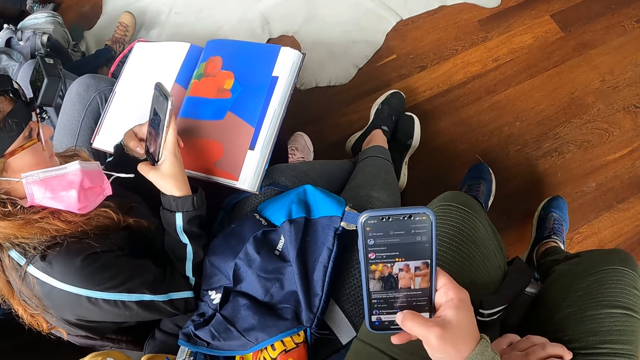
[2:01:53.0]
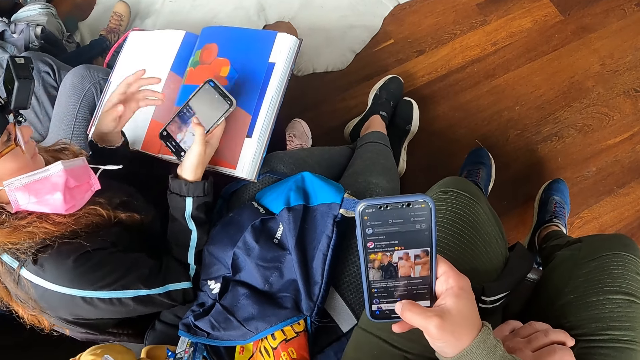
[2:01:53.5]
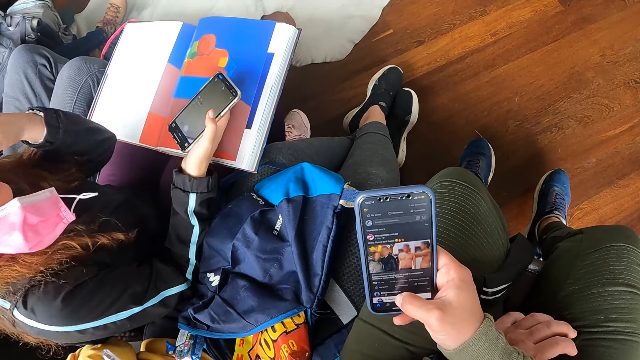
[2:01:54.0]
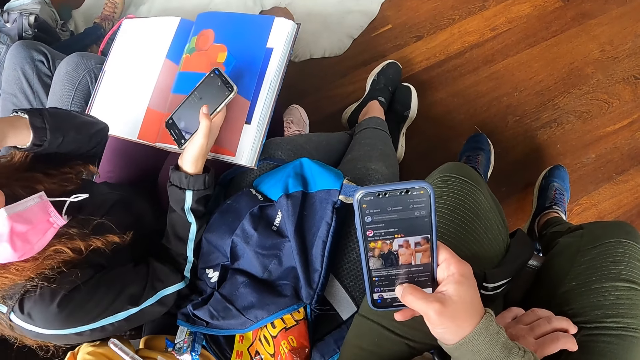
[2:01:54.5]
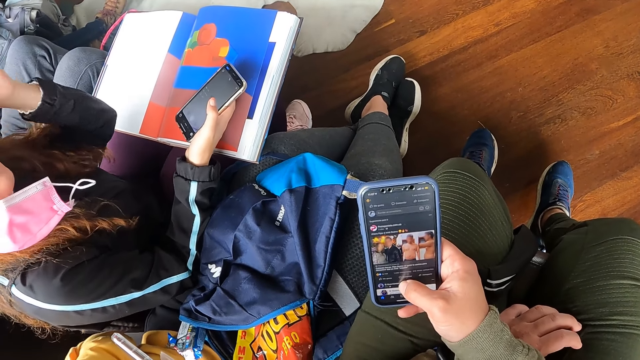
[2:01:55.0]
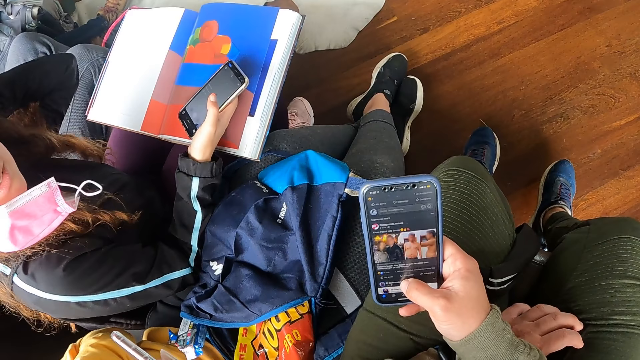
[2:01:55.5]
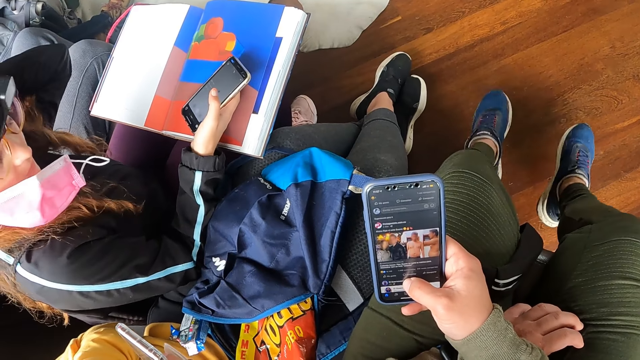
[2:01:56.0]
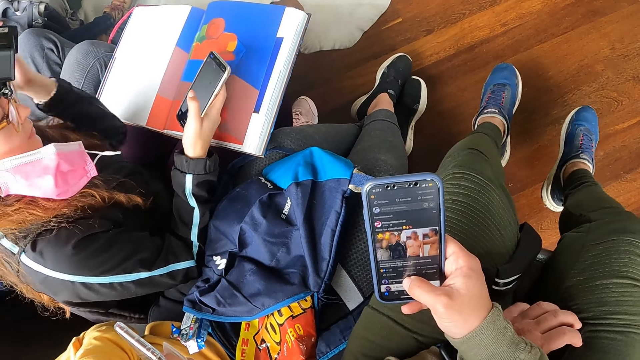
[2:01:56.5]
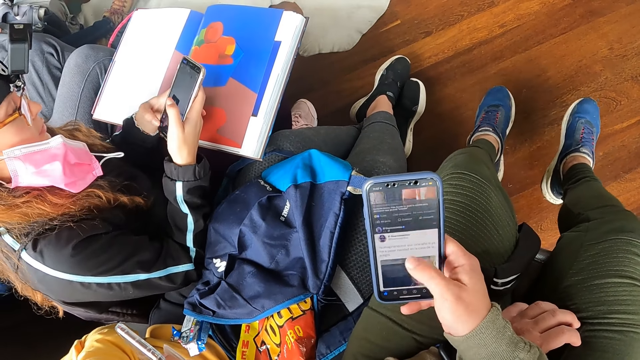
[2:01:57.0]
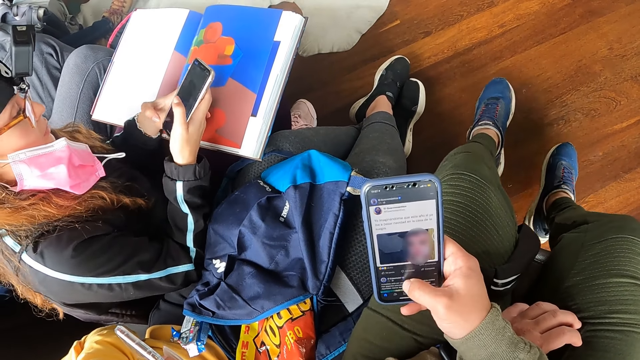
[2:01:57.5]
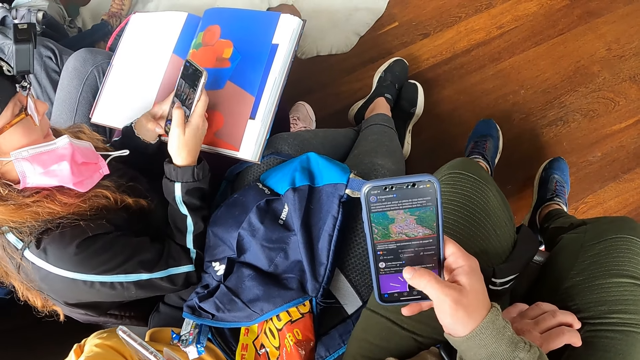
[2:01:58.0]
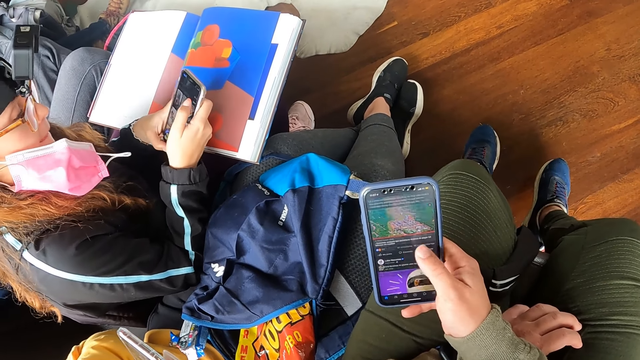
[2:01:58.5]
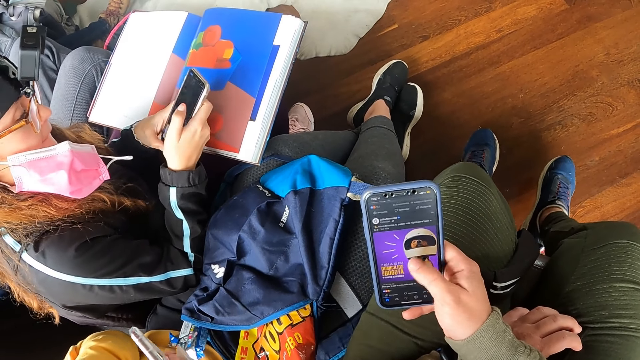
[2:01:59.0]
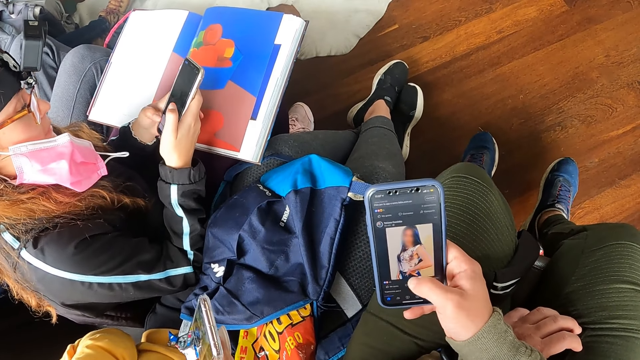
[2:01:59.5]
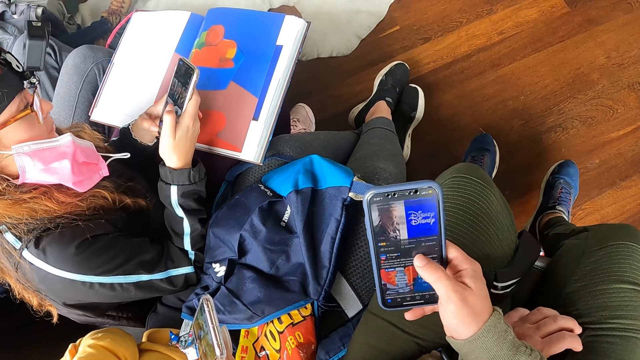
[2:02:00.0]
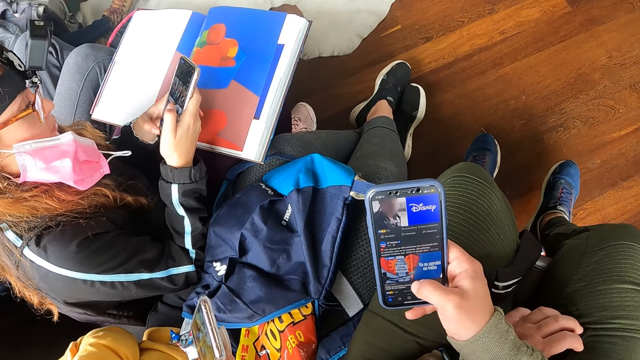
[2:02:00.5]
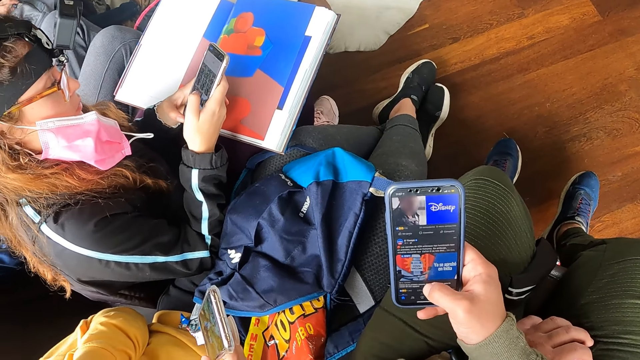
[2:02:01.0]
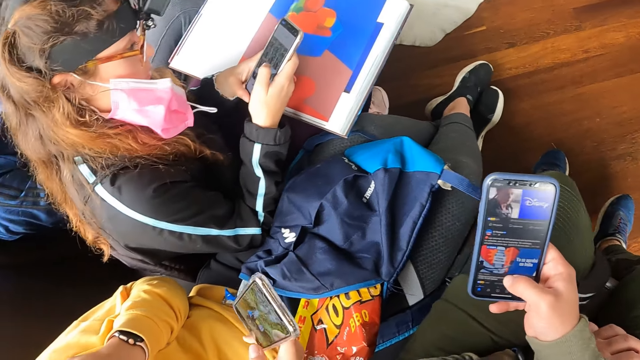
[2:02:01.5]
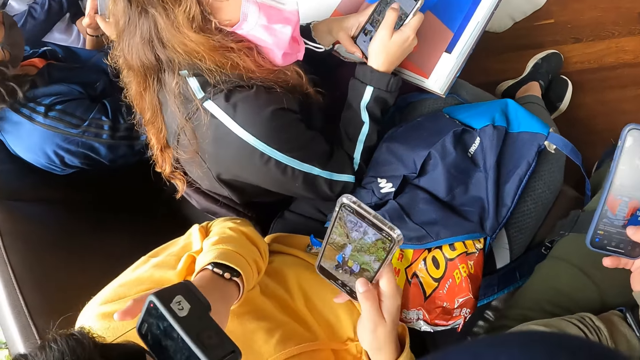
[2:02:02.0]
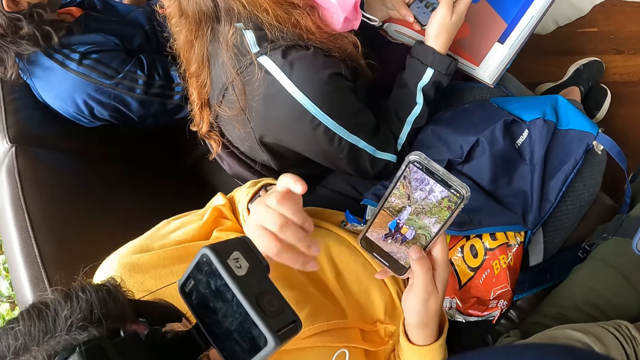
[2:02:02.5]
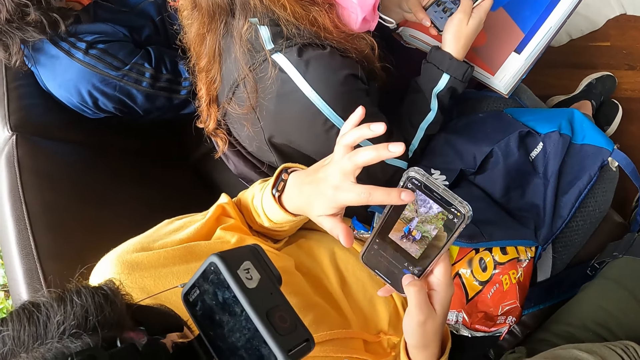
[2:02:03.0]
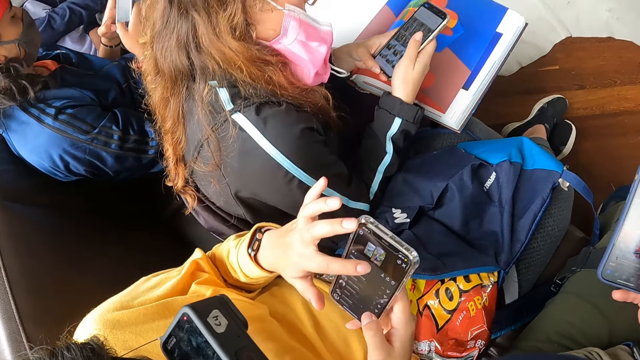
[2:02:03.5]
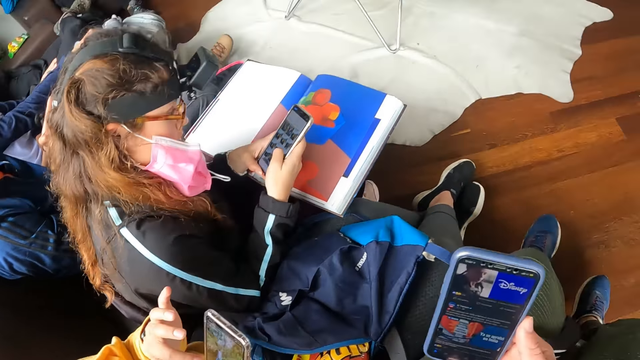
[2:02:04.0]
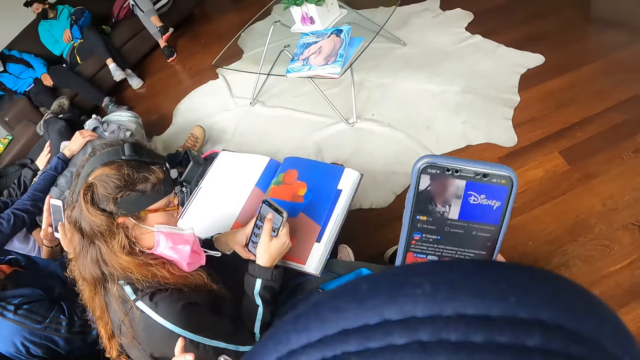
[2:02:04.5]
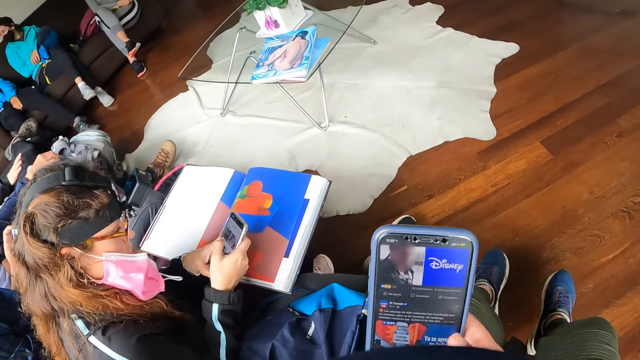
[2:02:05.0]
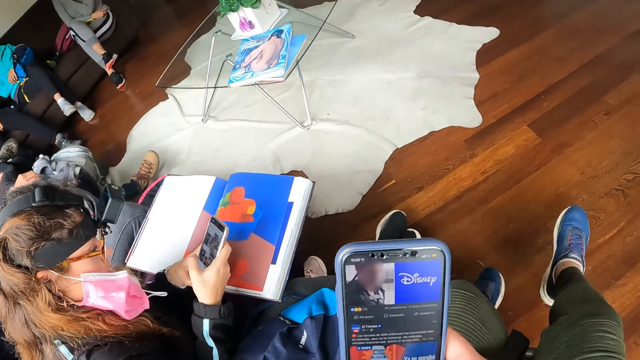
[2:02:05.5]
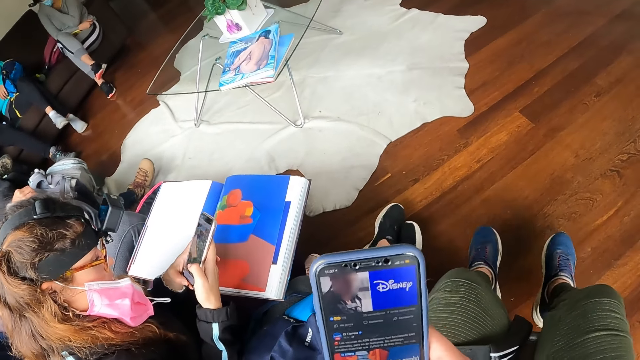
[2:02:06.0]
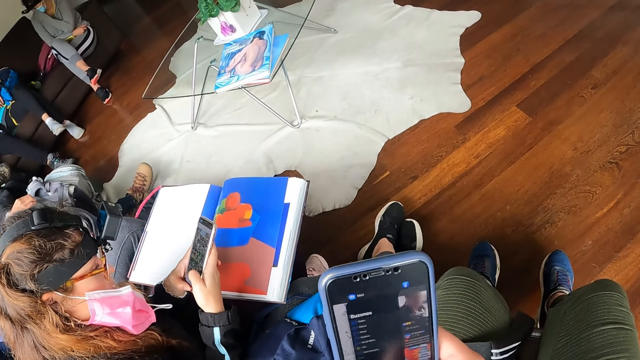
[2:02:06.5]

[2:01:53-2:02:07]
A woman holds the phone with her right hand. She adjusts her pair of glasses with her left hand. She operates the phone in both hands. Another woman operates the phone with both hands.

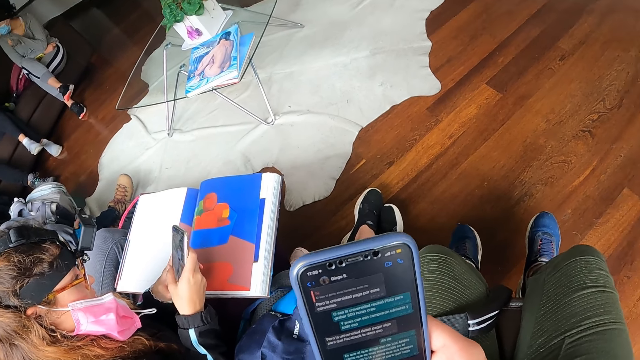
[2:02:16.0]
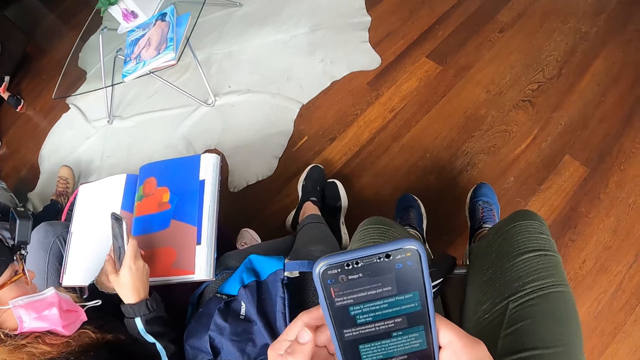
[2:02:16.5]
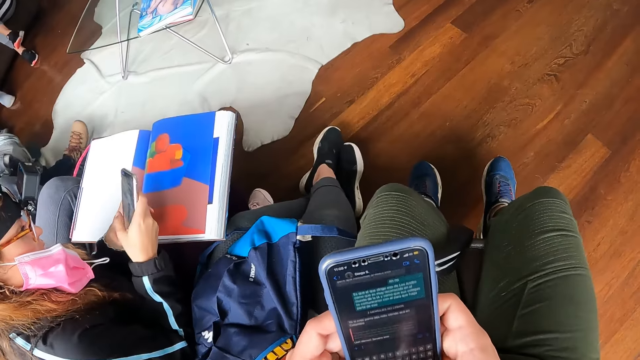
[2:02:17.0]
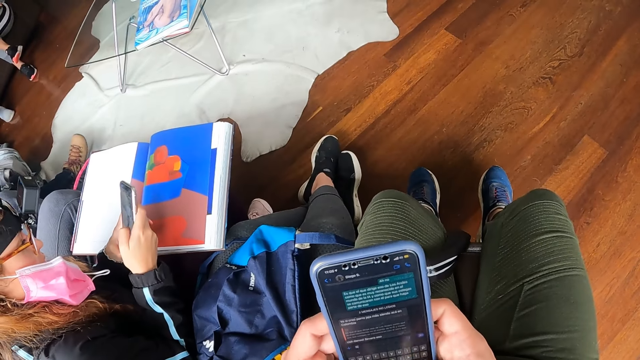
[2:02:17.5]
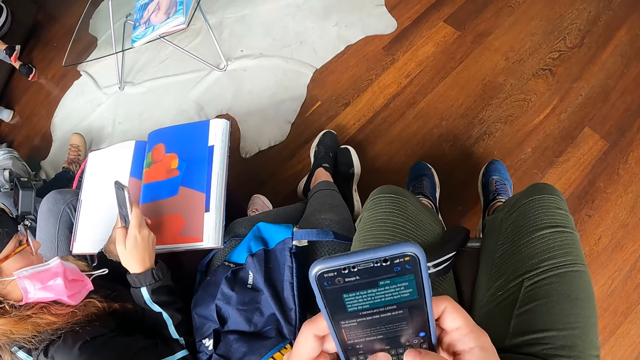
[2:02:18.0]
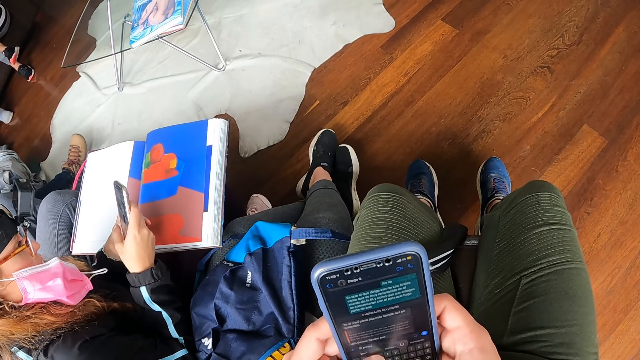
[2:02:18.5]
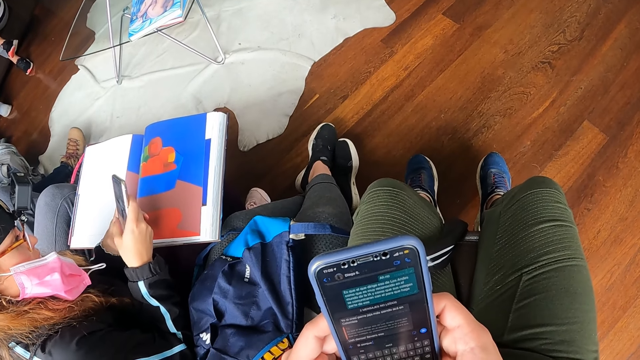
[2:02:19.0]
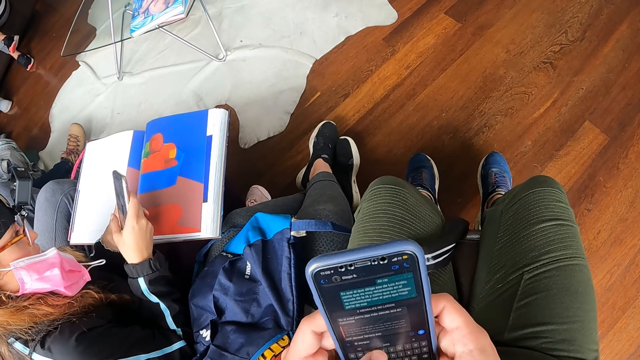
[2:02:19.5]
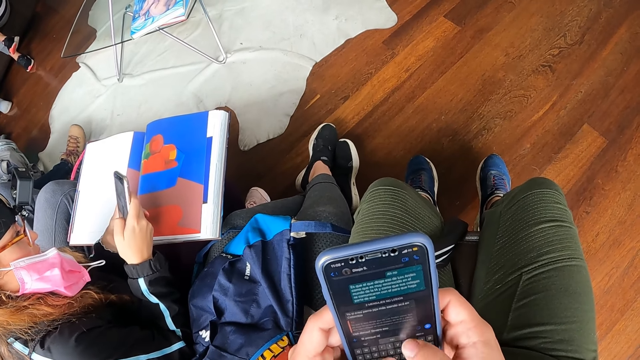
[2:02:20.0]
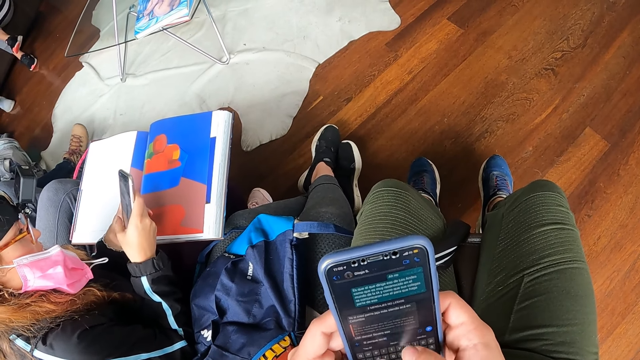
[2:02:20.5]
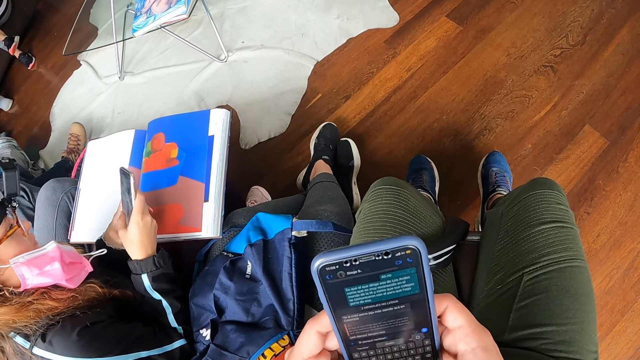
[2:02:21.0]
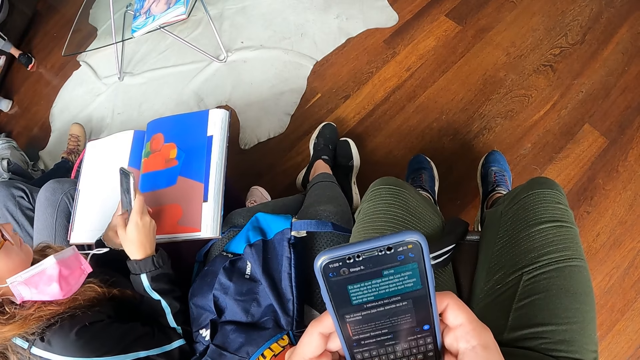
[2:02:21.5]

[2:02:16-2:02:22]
The camera wearer operates the phone with both hands.
